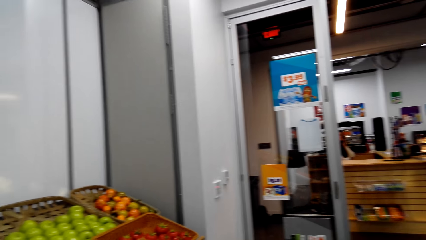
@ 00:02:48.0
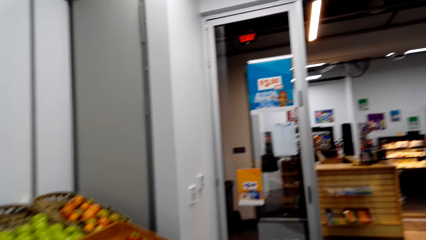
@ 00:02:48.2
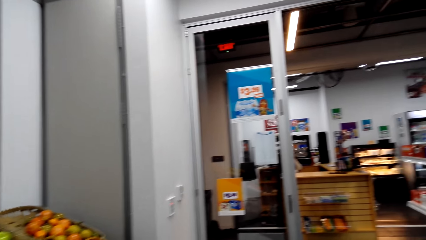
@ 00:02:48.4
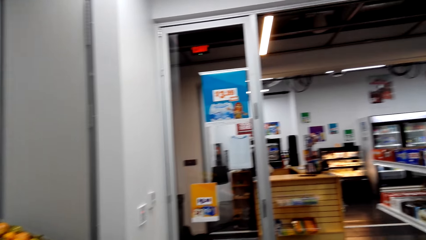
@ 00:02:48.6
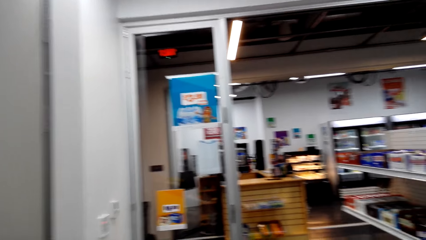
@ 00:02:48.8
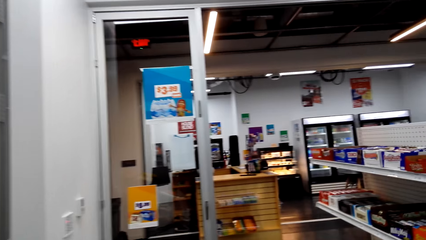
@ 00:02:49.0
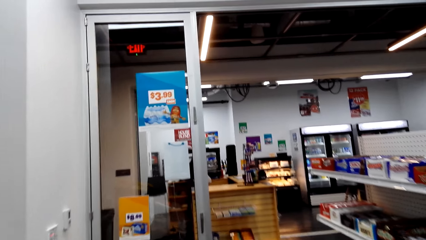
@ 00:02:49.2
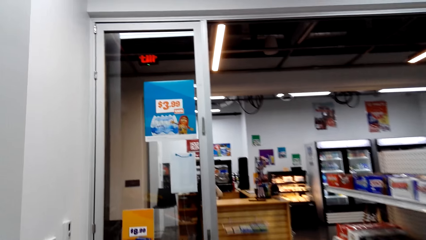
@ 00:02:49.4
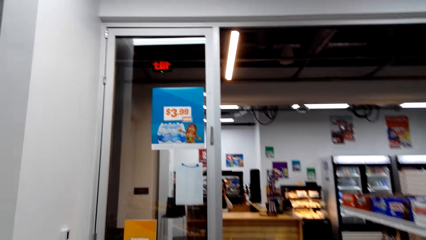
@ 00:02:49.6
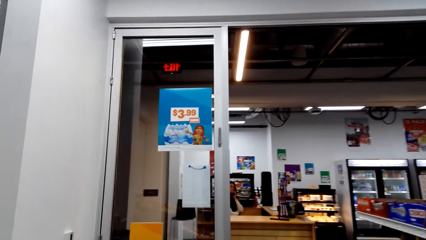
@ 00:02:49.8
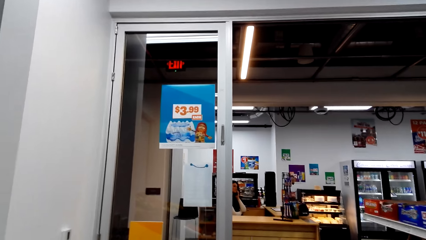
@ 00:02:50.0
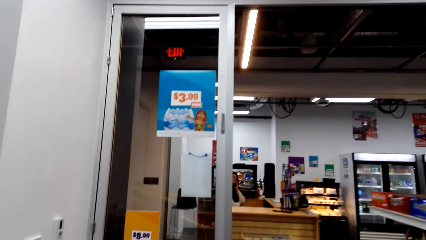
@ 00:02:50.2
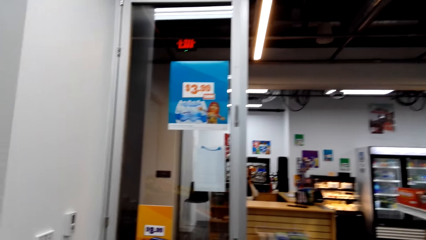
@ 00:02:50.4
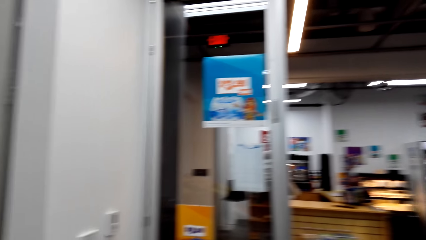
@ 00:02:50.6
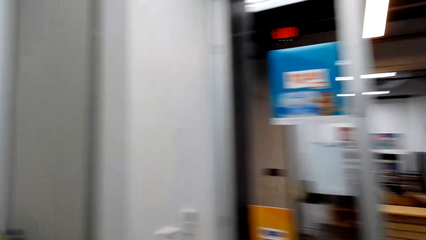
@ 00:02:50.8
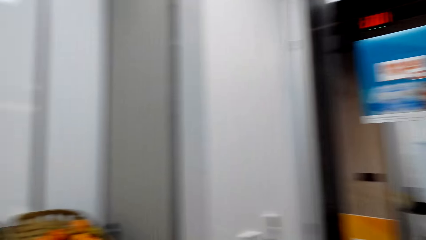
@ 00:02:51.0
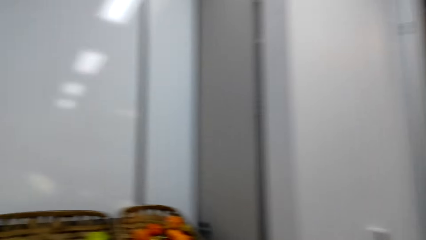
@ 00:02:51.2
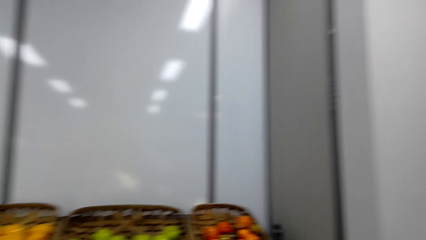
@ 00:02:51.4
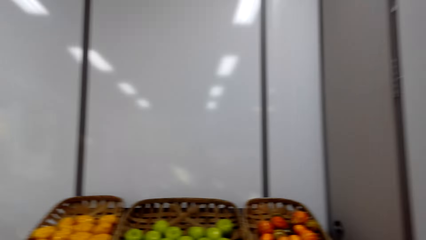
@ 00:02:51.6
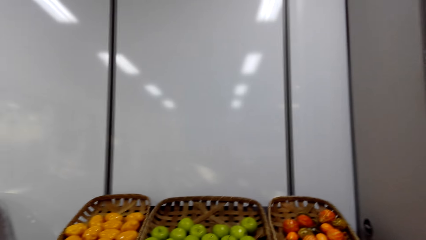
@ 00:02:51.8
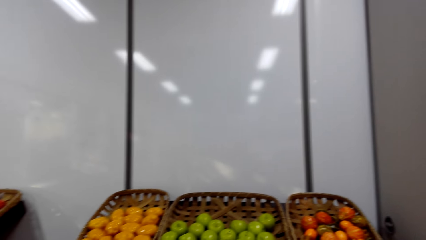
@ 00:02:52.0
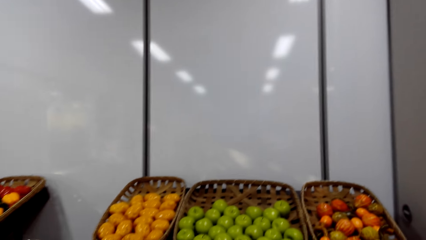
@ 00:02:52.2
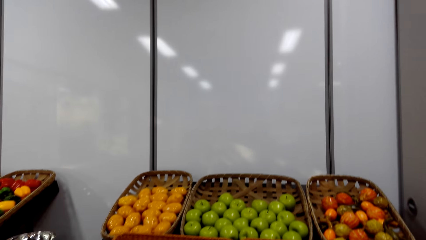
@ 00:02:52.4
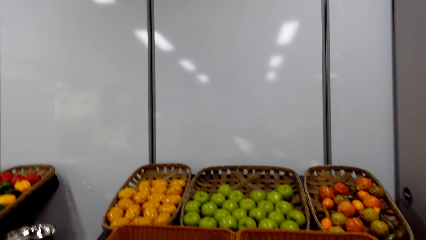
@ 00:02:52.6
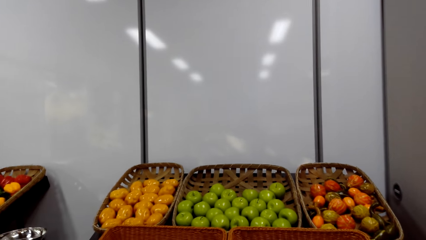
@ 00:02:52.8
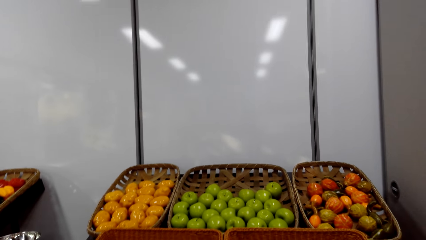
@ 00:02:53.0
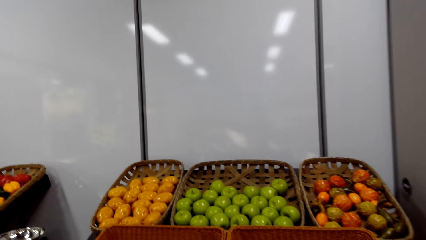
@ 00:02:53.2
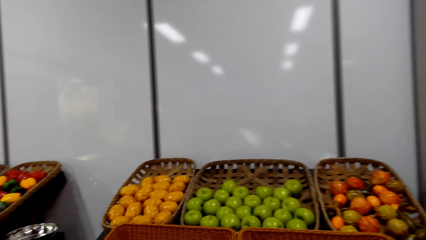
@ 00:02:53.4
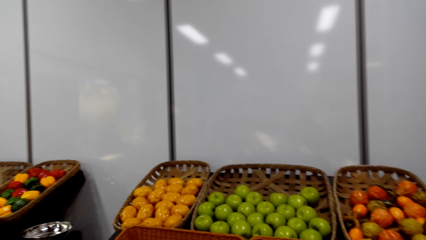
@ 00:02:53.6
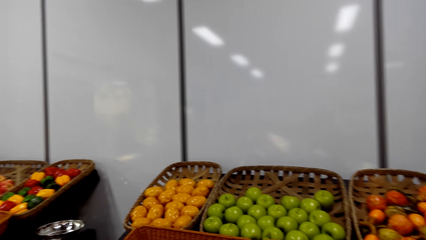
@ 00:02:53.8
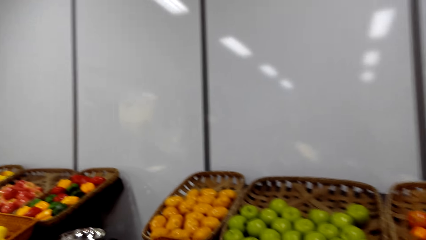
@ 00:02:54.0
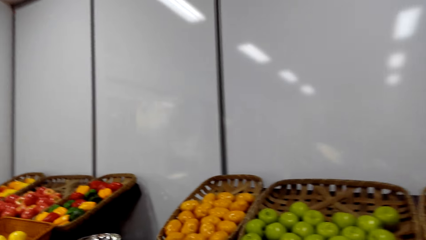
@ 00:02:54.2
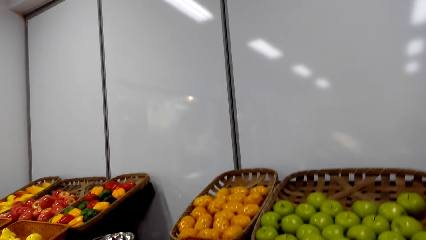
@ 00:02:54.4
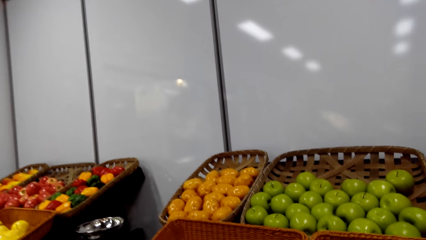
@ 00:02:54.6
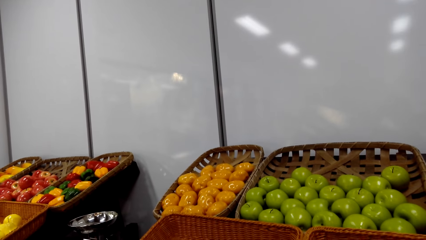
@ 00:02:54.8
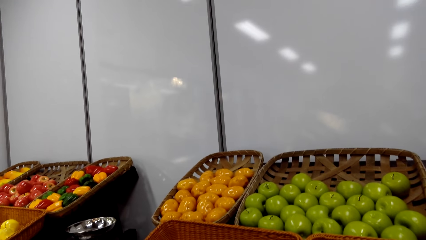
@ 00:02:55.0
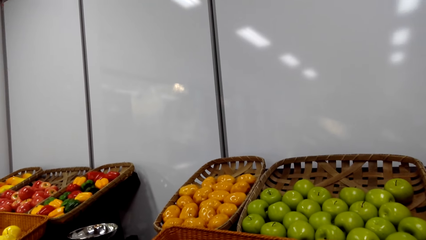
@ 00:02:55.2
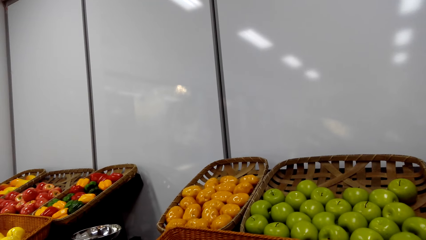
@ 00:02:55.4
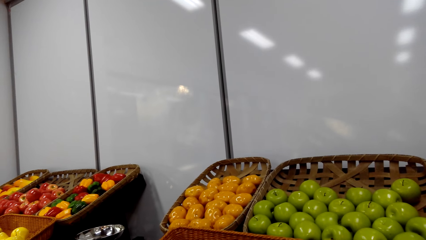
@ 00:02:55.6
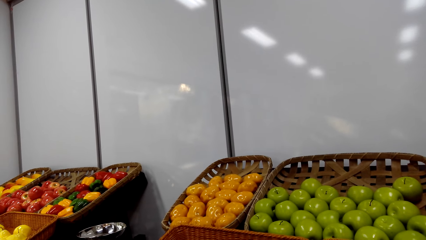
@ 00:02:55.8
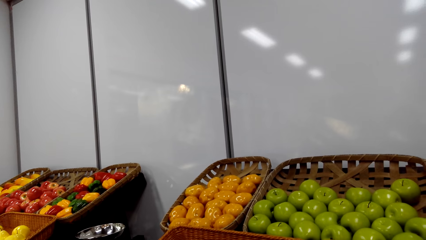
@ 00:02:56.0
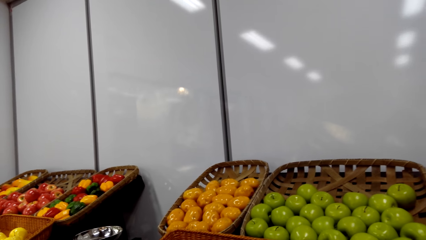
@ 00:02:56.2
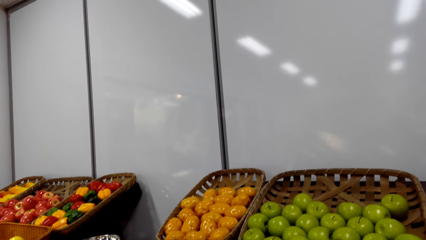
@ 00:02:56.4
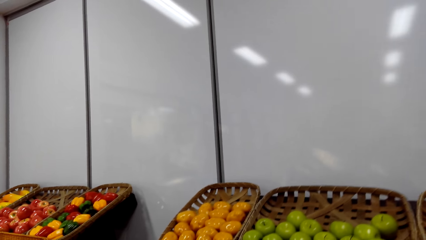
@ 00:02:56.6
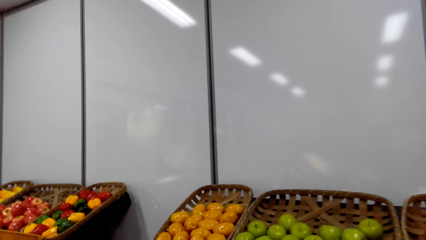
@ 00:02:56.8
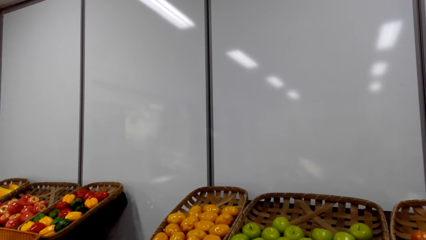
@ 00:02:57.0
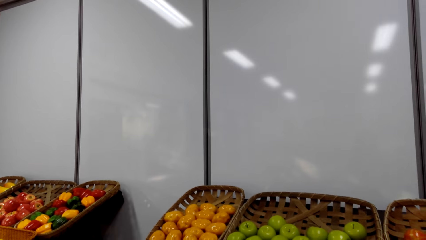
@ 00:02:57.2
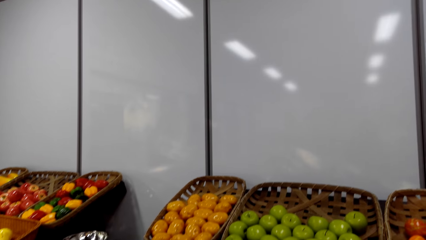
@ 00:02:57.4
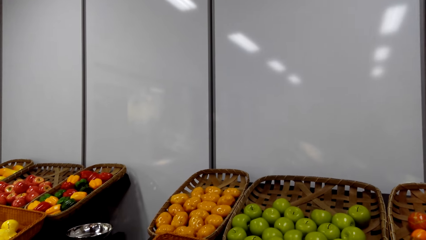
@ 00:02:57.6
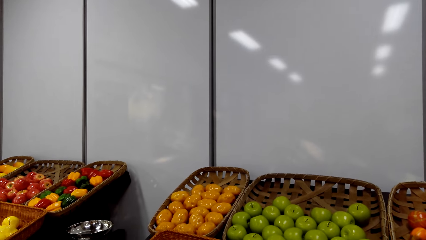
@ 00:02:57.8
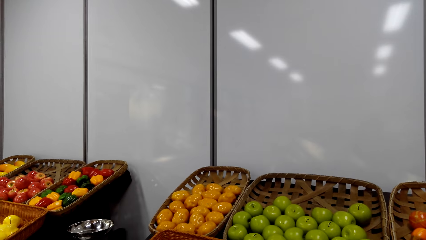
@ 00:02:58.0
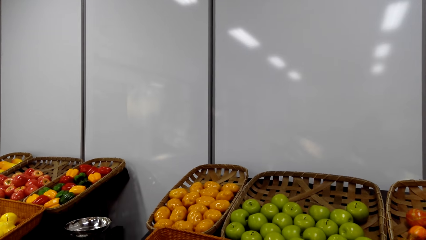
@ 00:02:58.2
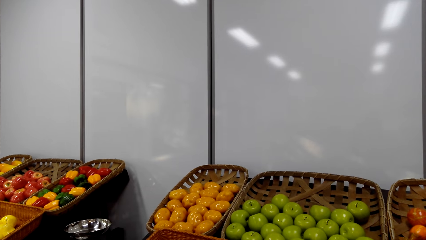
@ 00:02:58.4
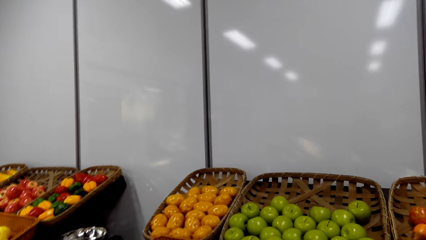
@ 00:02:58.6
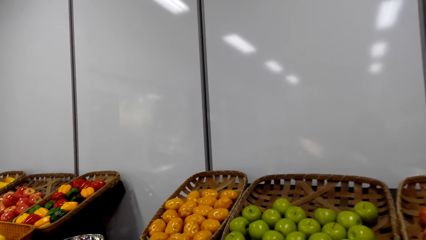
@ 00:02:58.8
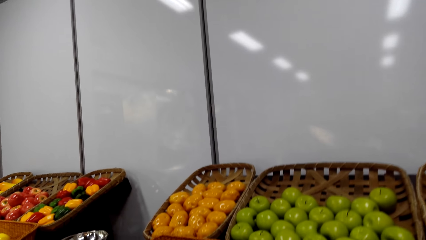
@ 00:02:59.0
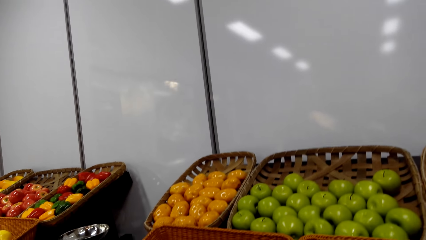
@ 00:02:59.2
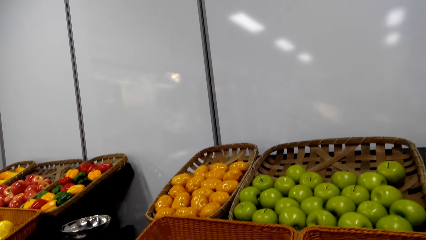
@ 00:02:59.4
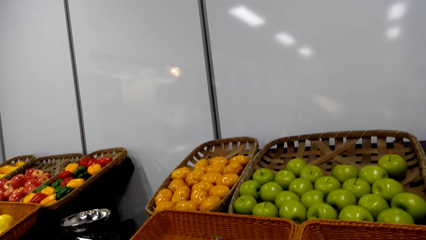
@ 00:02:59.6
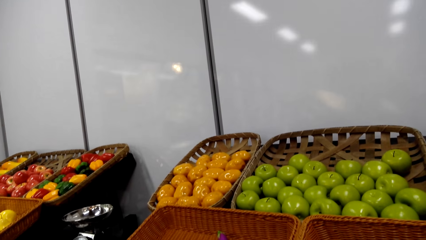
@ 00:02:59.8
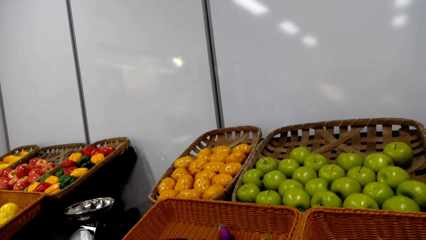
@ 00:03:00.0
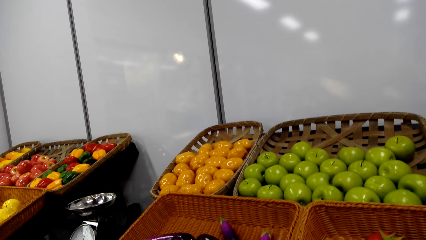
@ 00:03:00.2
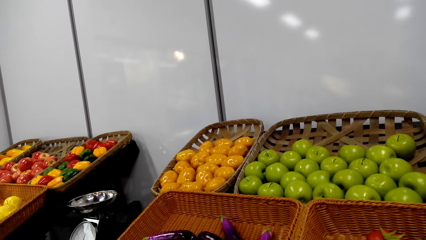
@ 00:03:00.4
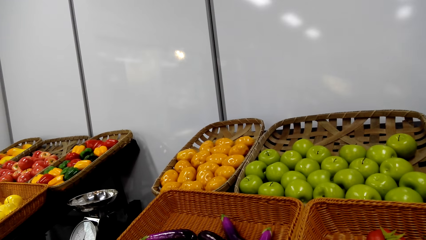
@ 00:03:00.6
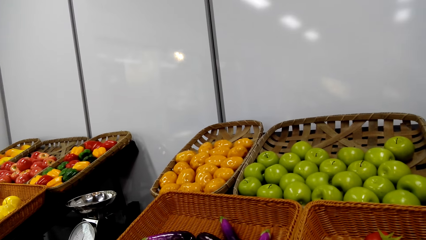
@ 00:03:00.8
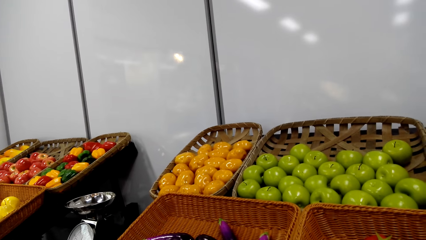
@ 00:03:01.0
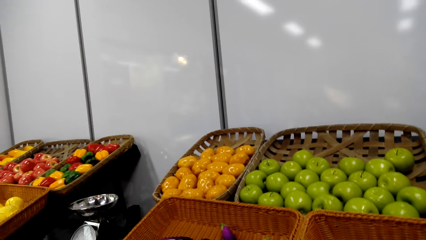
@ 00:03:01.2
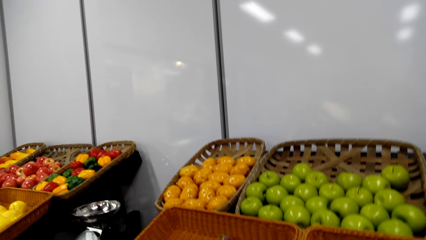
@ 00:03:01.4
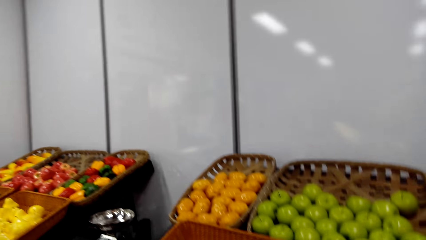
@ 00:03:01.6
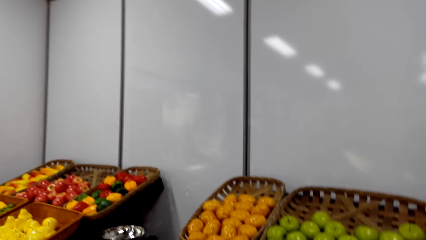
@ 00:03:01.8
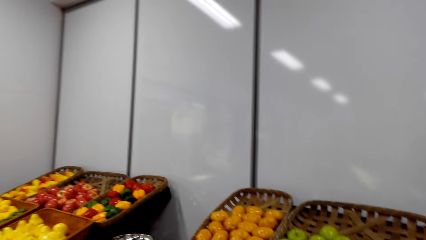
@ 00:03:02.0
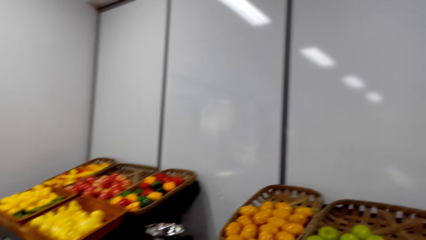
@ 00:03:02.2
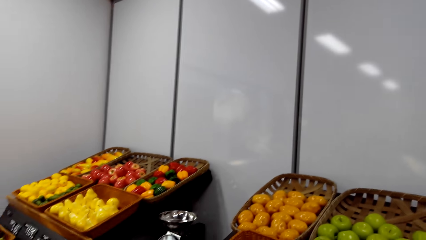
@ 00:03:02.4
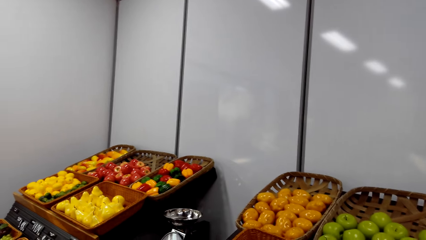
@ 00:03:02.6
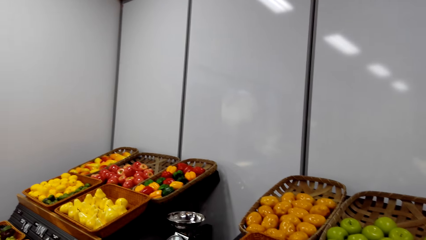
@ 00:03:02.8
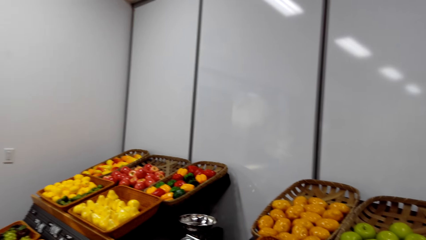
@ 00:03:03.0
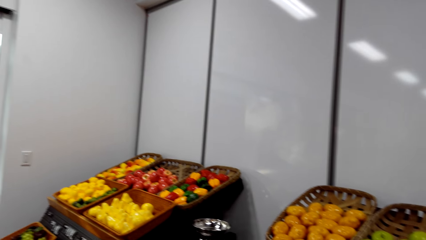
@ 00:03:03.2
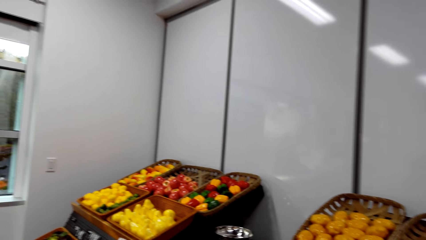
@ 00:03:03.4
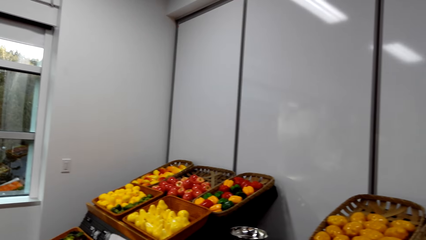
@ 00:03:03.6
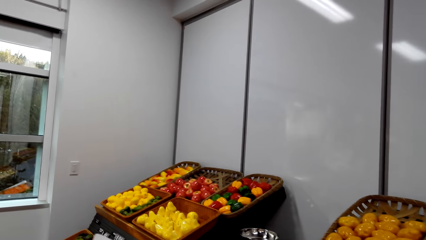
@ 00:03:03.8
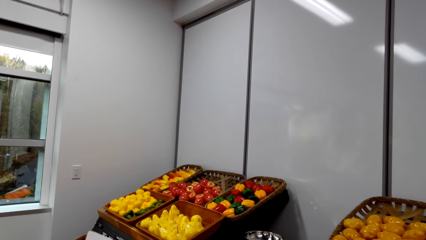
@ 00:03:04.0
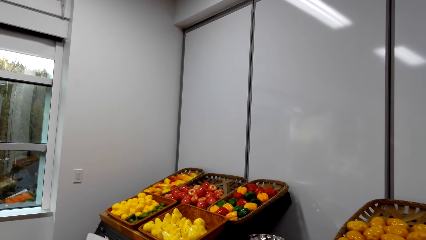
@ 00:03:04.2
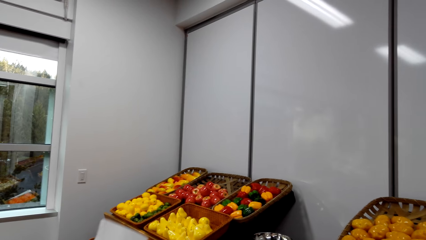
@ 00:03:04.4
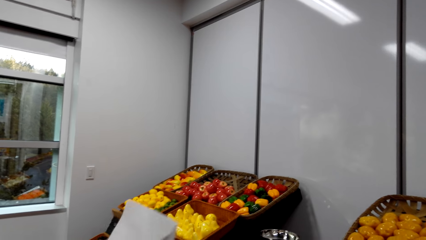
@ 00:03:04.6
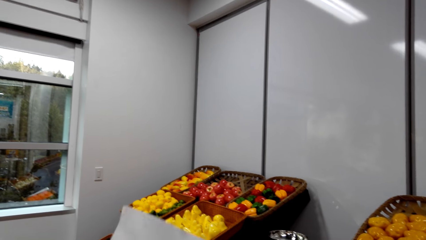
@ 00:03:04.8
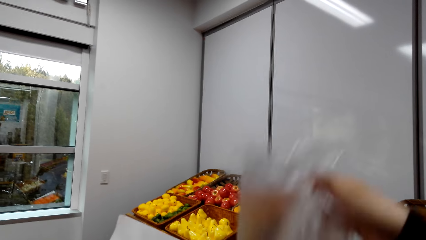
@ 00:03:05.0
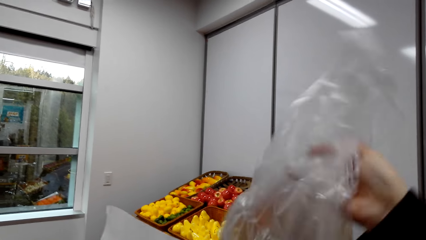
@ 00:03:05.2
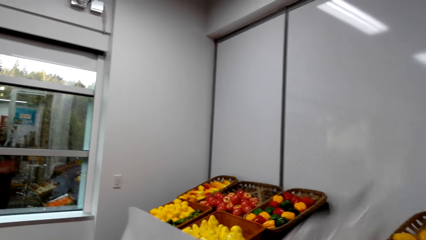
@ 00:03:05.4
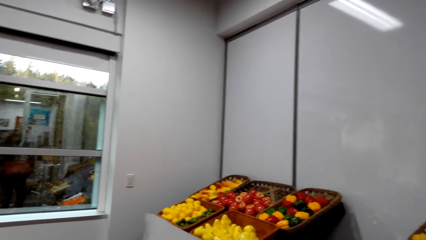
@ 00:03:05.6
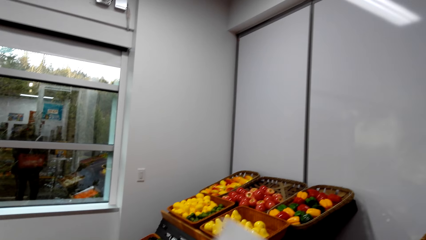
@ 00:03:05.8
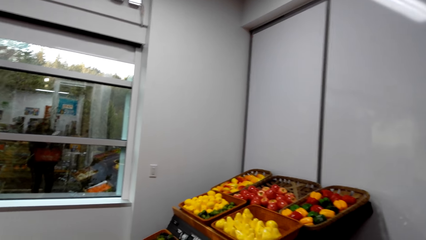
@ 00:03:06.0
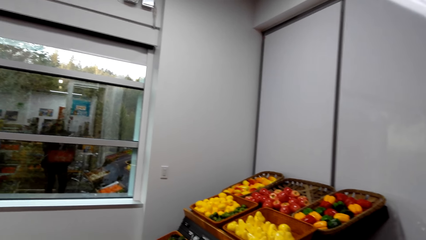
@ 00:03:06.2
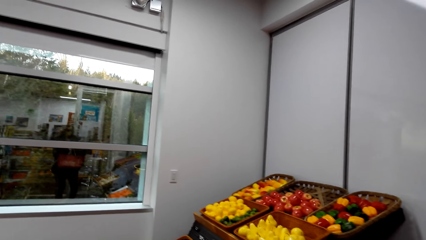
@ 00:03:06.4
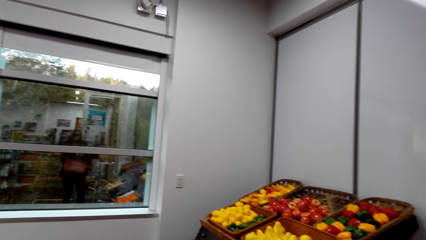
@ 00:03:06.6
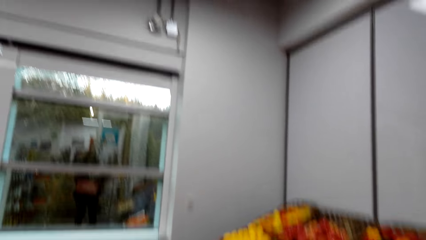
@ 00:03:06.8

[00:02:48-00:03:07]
The camera wearer gazes outside. She walks around the supermarket. She turns. She gazes at fruits and vegetables. She holds a printed paper. She holds the printed paper and nylon paper in her hands. She puts the polythene paper in the basket. She looks up.
